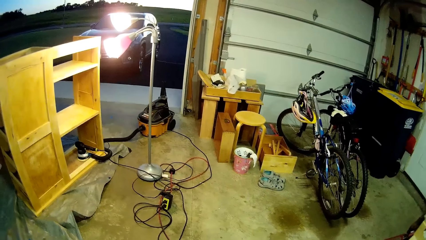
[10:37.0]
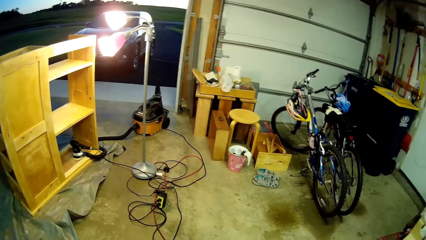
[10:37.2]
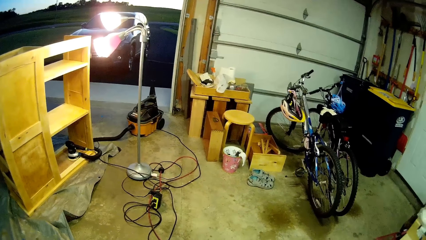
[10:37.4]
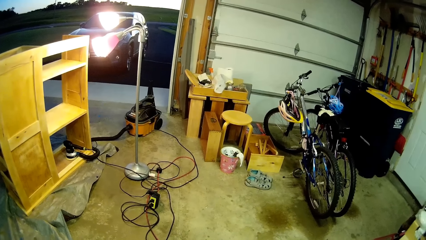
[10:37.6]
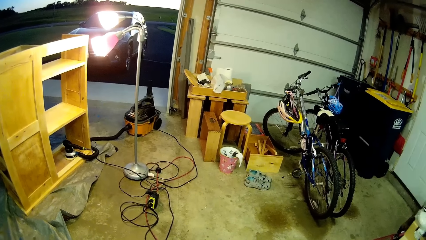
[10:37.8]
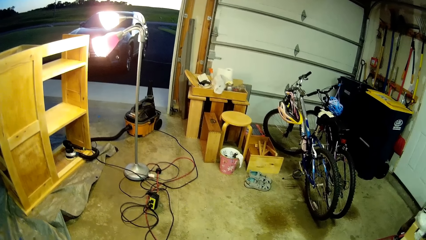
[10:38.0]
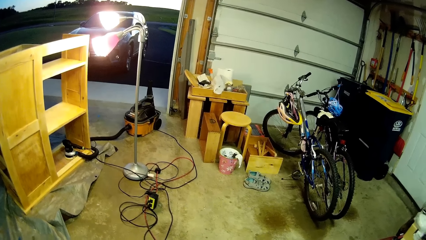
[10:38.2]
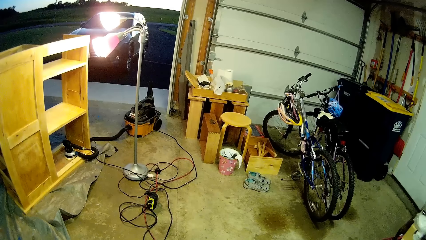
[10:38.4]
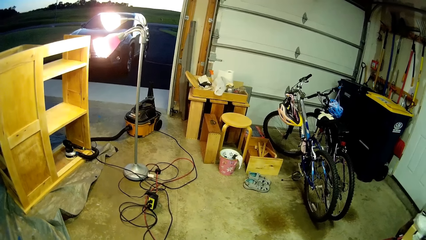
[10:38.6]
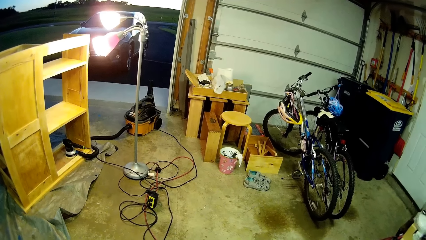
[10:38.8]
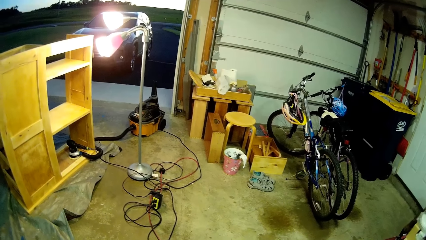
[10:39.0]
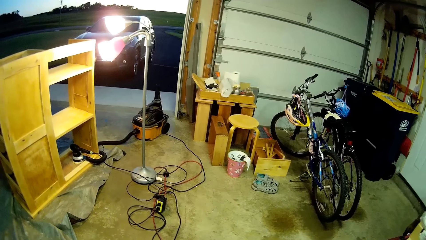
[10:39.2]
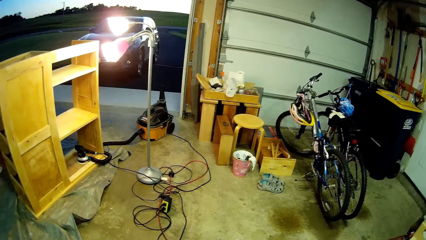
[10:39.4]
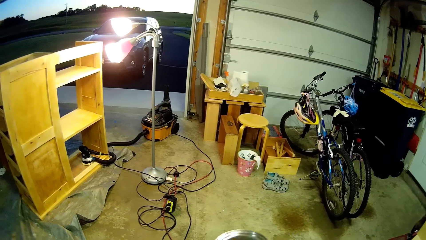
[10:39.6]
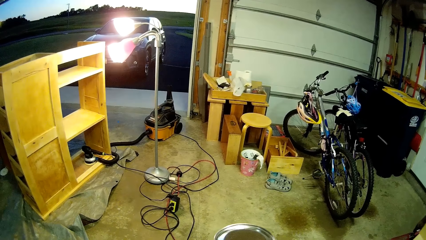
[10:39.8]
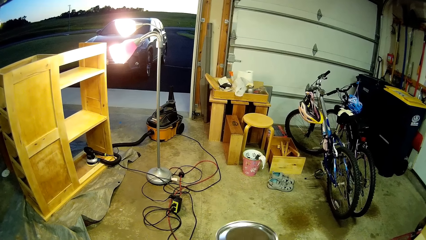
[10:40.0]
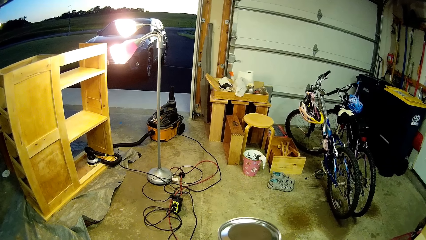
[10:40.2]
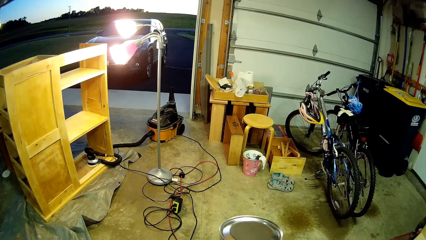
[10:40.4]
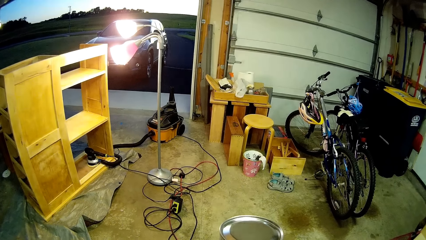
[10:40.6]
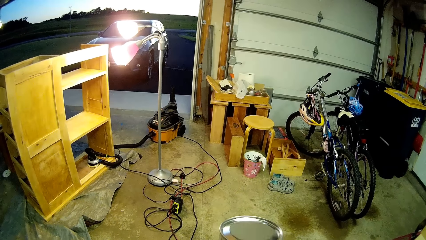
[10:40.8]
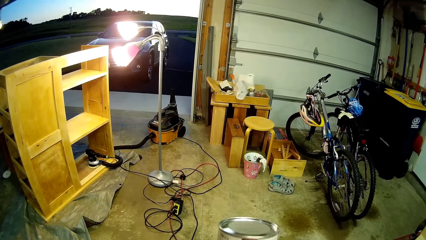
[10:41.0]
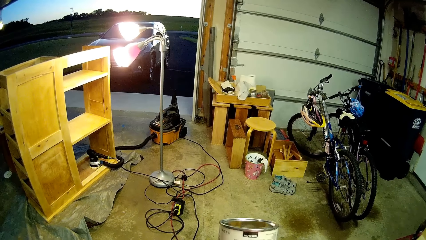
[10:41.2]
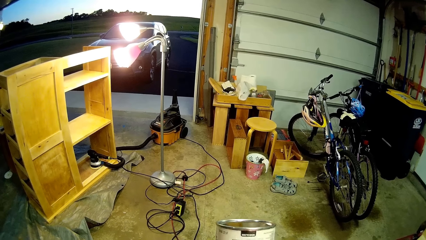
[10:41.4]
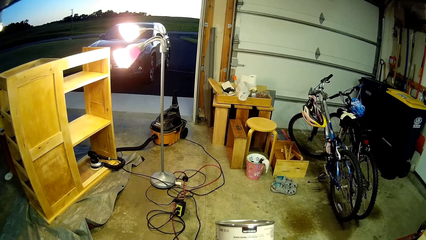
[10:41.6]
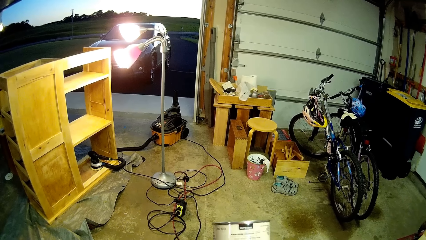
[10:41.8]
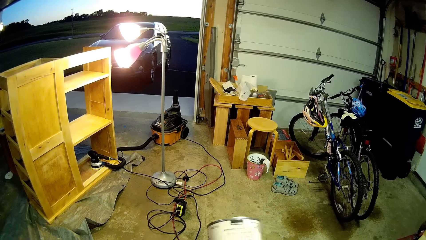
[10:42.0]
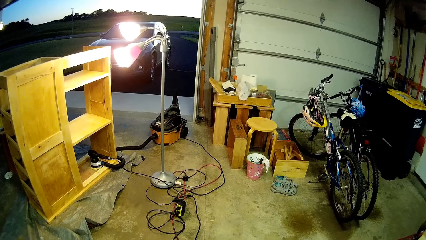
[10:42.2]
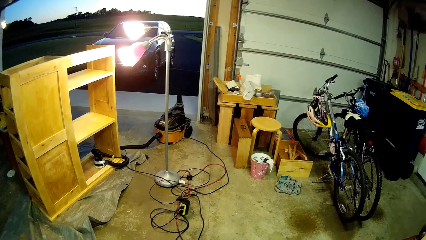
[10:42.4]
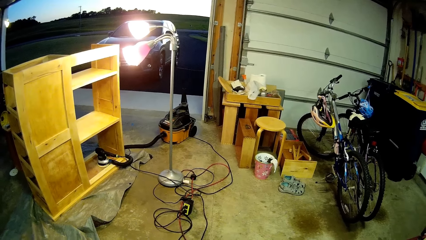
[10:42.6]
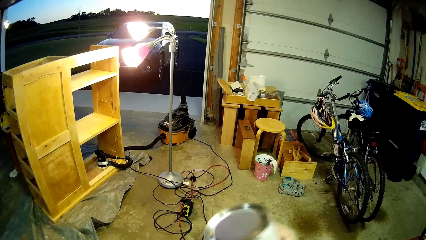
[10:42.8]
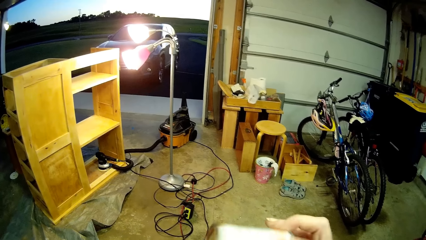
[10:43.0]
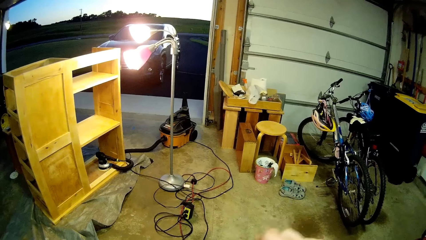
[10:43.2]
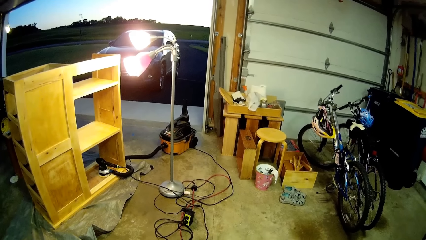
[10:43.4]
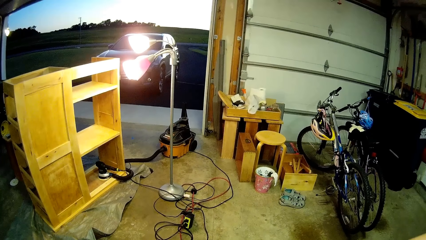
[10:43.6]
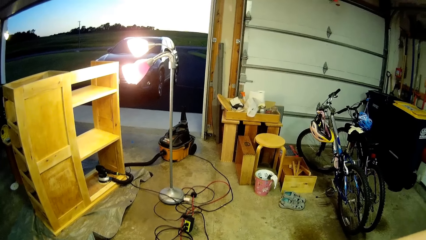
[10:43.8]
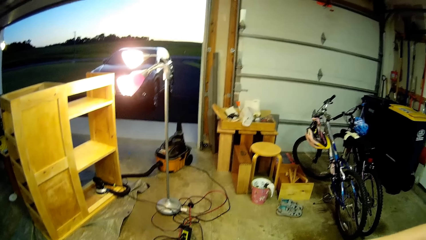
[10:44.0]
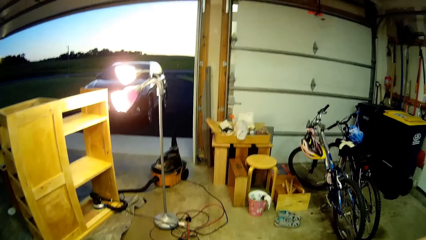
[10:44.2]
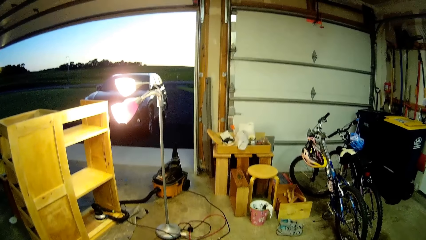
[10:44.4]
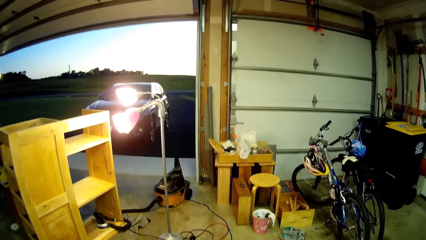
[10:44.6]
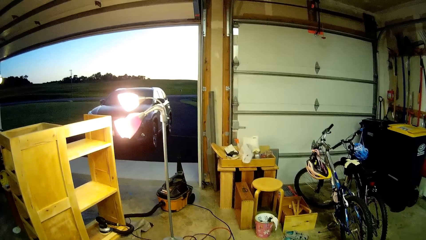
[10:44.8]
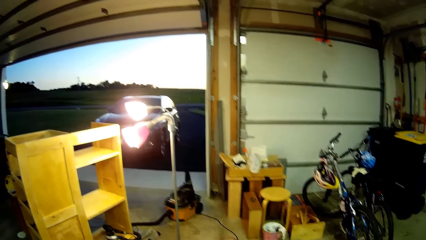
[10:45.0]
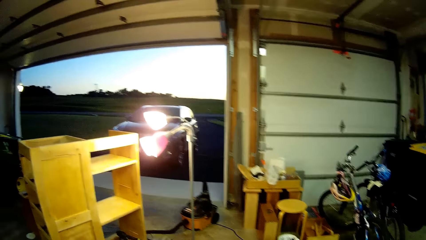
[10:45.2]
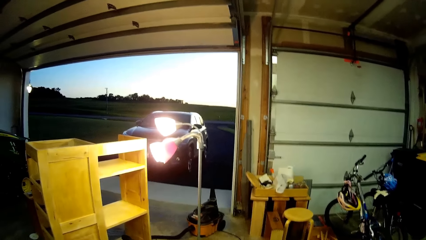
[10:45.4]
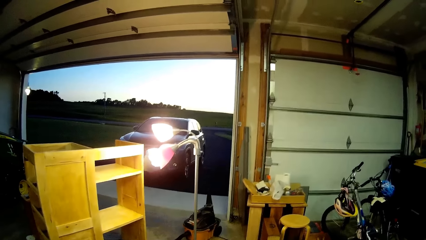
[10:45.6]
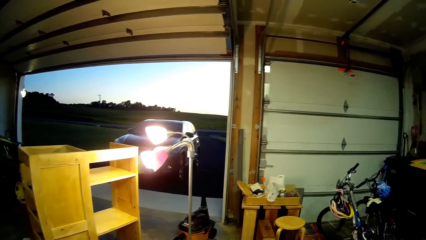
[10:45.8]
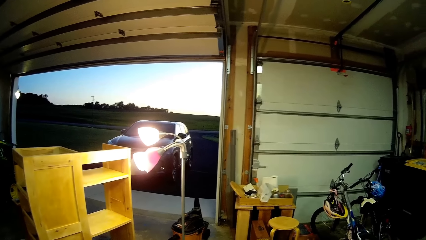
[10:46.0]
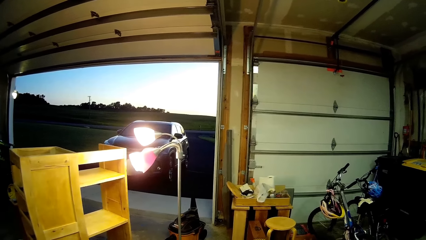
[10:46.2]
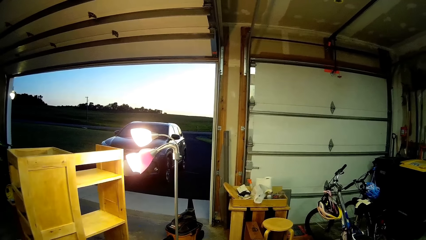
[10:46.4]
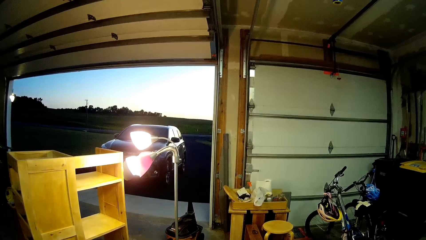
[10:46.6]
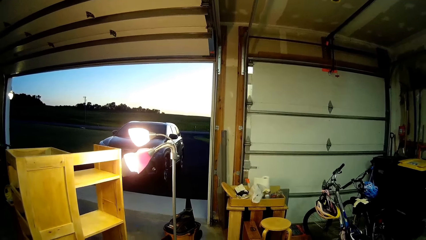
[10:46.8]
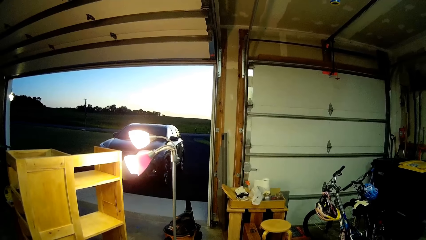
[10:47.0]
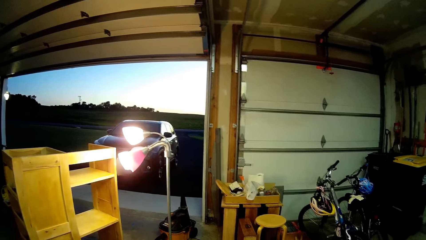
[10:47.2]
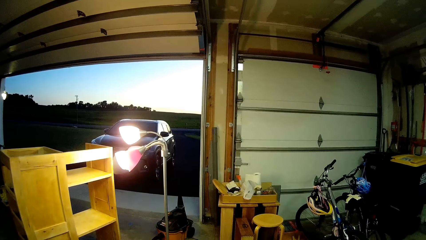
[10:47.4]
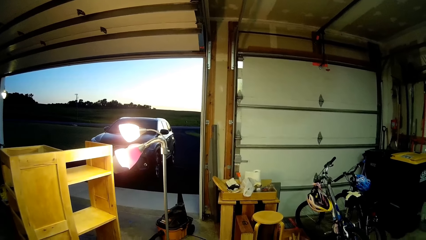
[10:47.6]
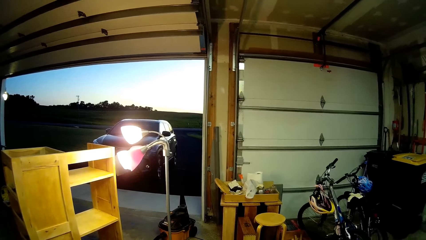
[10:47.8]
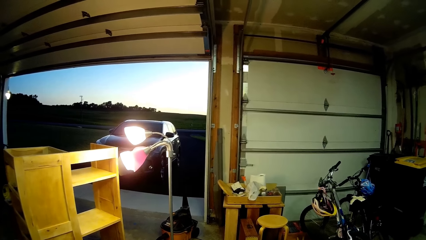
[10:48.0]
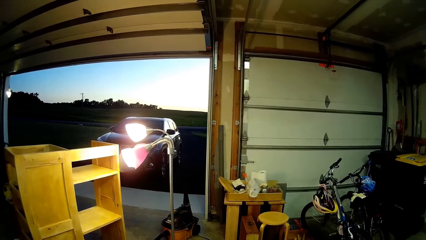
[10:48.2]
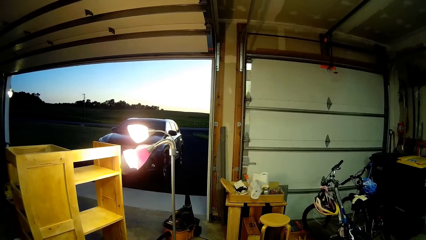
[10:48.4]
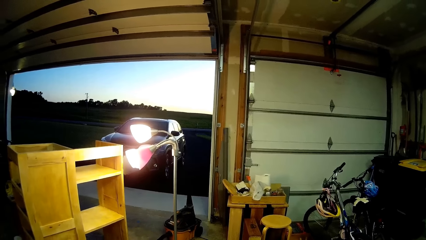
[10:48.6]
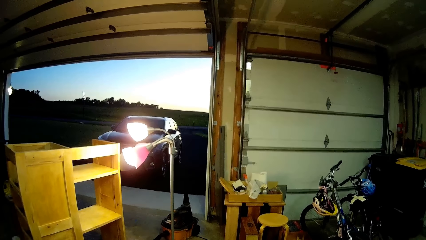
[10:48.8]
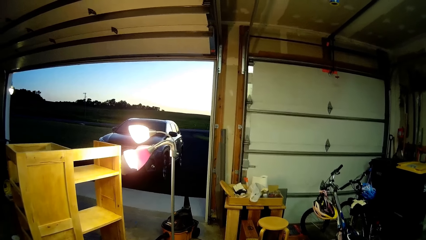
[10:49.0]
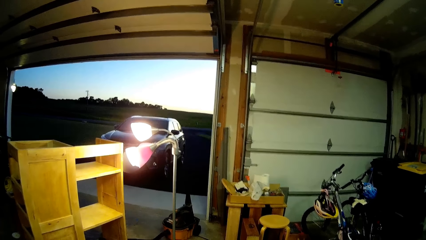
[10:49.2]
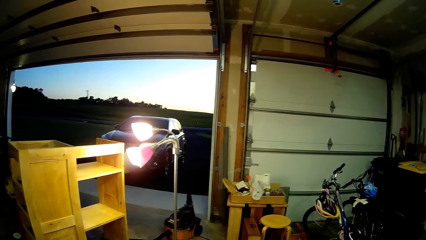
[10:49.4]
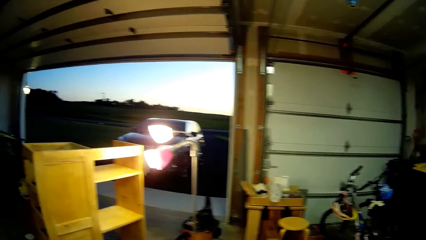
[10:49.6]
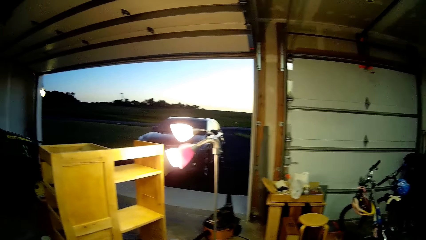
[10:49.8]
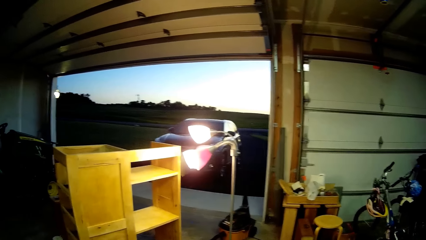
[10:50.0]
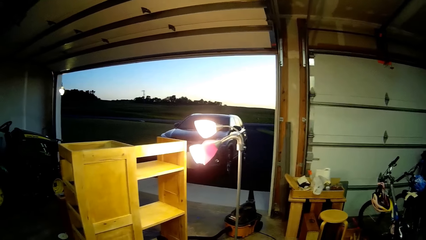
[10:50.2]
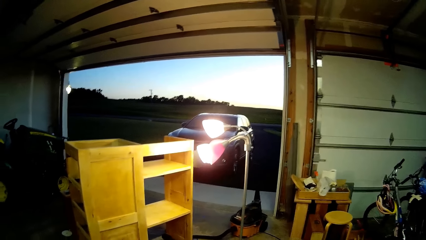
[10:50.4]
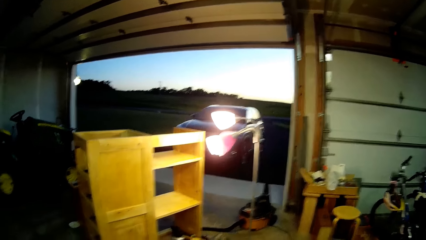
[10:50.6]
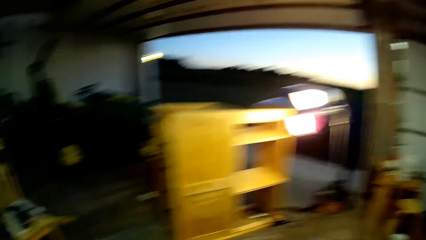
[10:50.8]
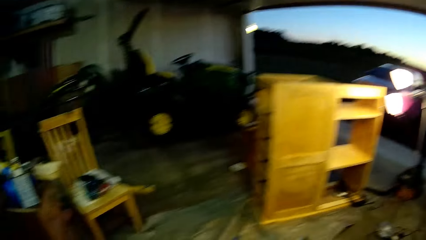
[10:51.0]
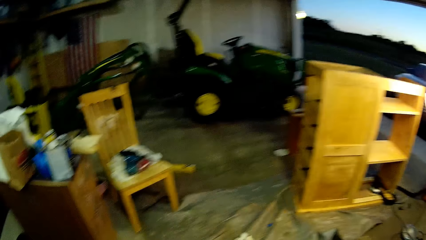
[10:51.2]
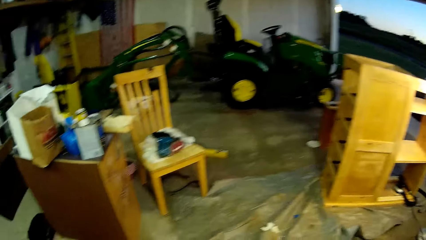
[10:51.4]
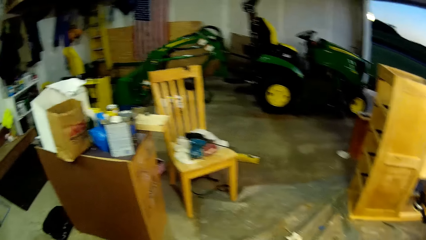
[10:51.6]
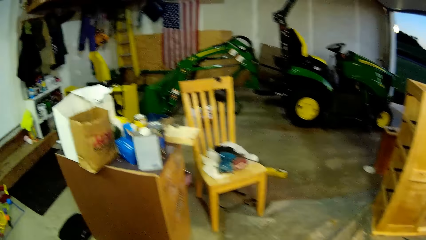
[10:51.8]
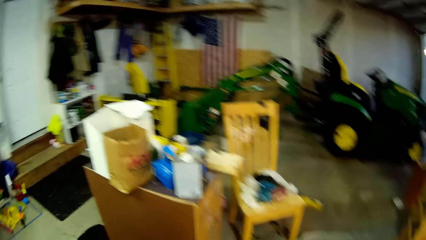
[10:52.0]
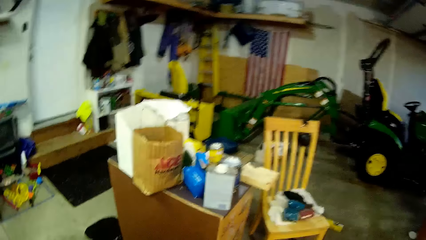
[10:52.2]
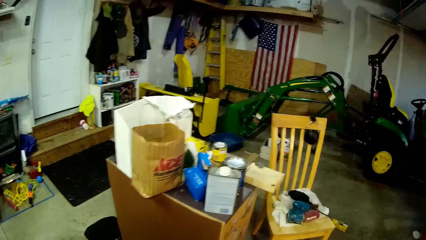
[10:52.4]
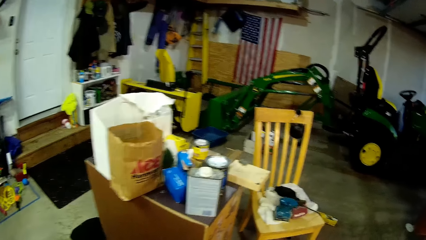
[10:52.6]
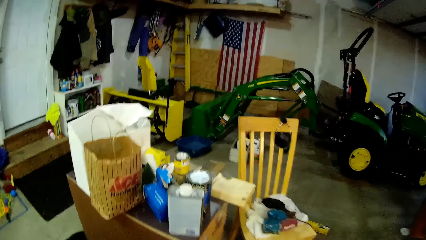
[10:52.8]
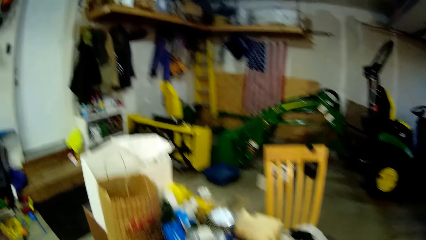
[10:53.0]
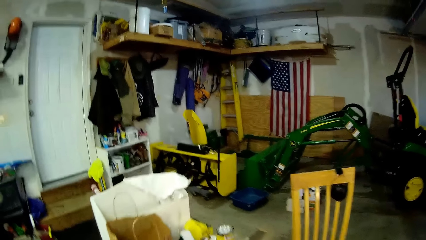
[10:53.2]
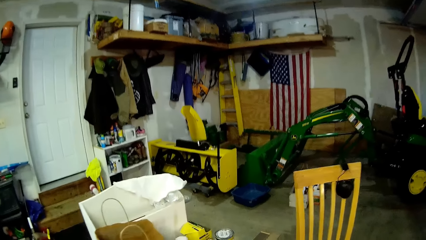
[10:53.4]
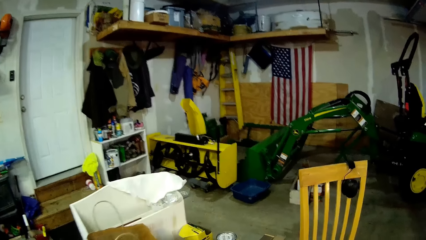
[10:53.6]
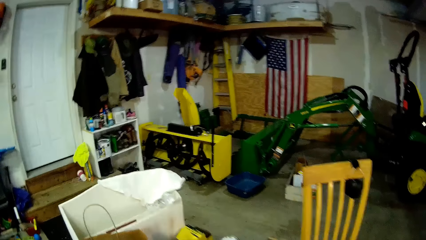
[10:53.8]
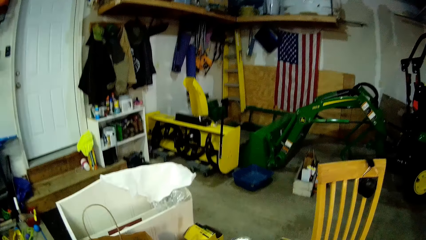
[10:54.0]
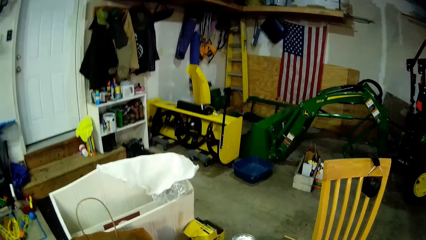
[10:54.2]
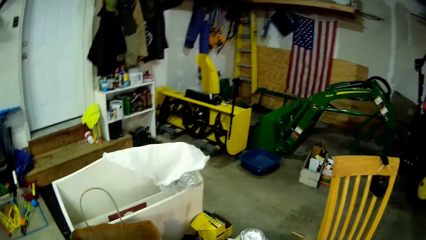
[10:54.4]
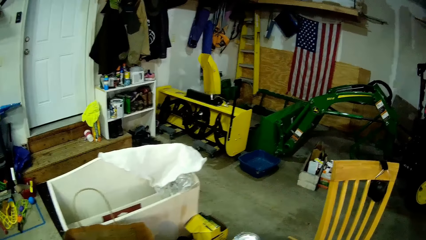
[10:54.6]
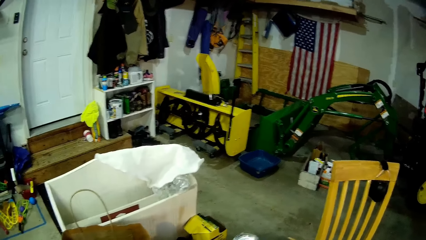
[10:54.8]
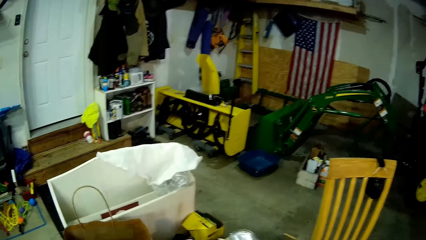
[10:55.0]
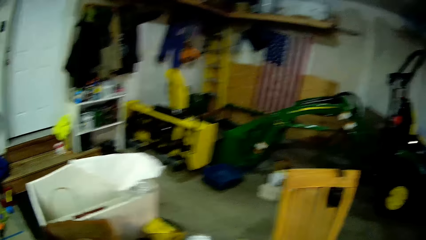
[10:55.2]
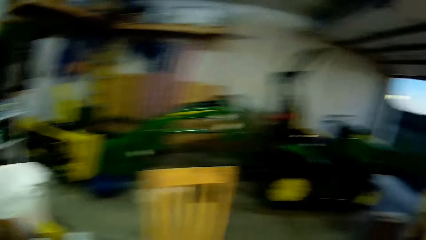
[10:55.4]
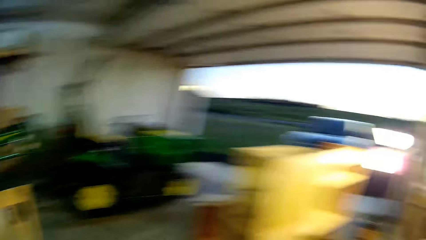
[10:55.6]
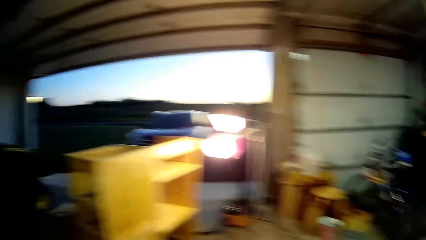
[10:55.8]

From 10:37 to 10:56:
The camera wearer holds up the container. They inspect the container. They turn the container. They look around. They walk. They look at things on the desk.
